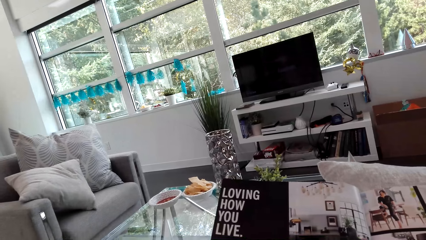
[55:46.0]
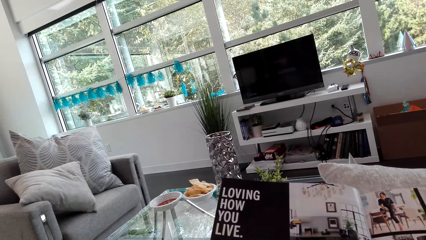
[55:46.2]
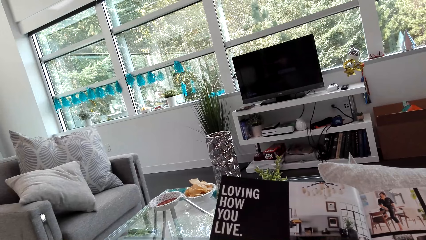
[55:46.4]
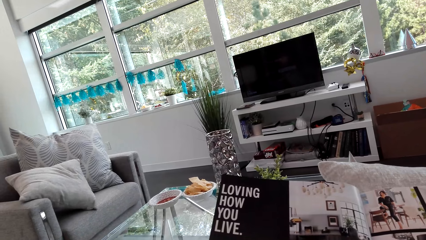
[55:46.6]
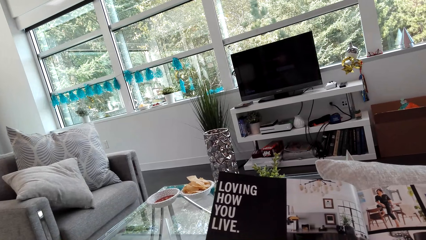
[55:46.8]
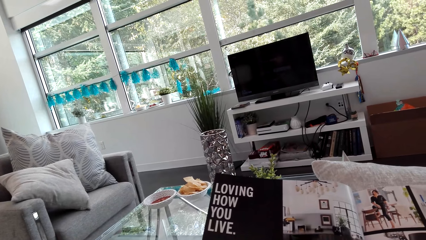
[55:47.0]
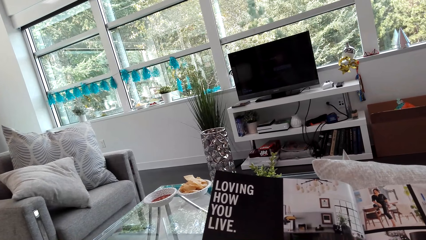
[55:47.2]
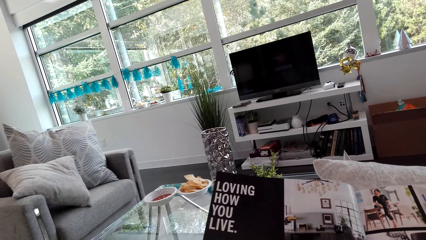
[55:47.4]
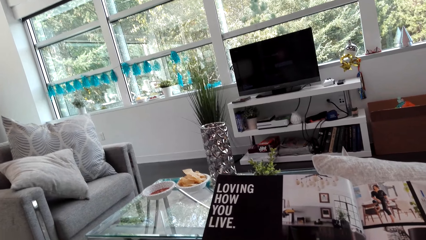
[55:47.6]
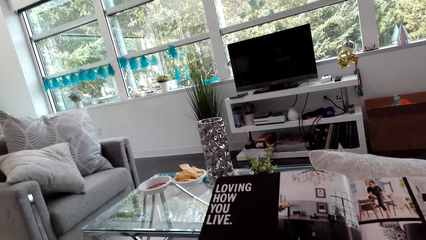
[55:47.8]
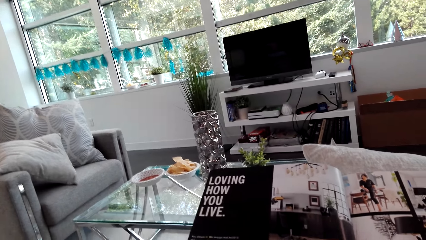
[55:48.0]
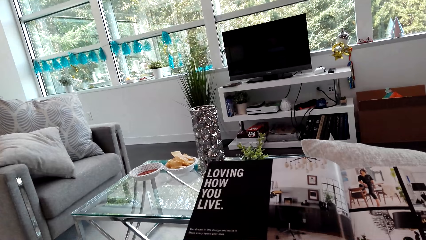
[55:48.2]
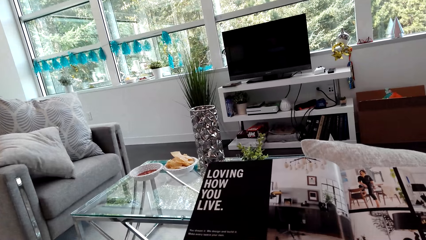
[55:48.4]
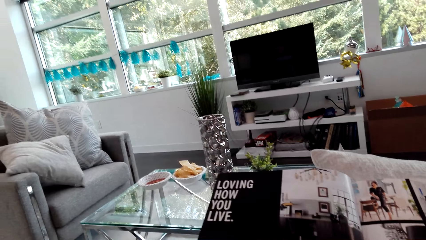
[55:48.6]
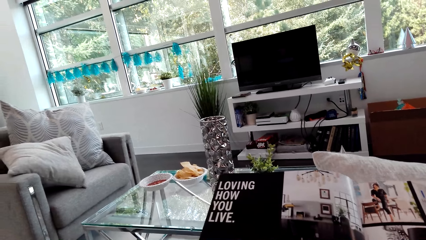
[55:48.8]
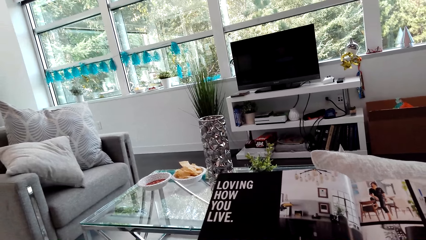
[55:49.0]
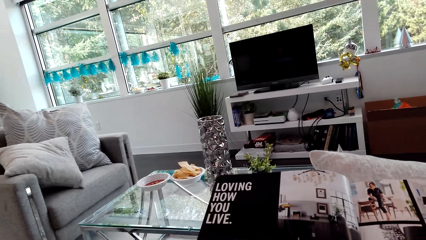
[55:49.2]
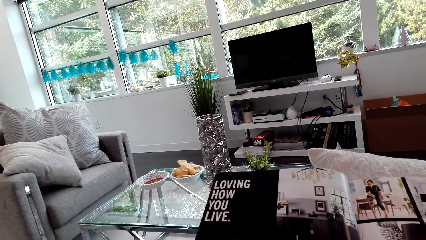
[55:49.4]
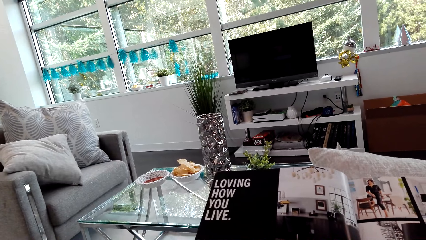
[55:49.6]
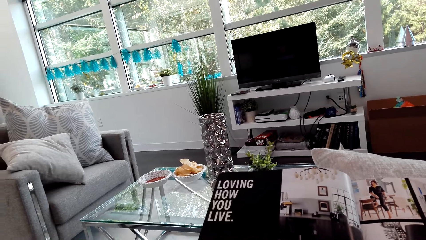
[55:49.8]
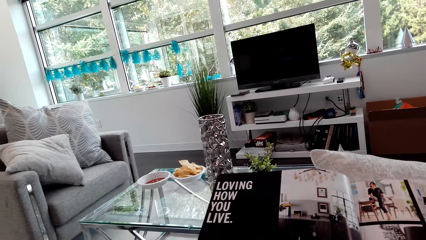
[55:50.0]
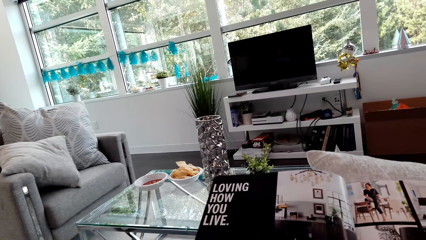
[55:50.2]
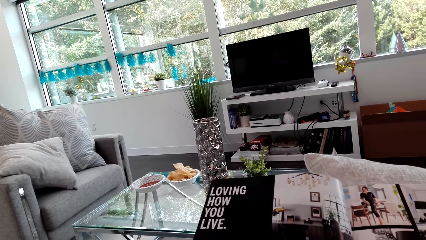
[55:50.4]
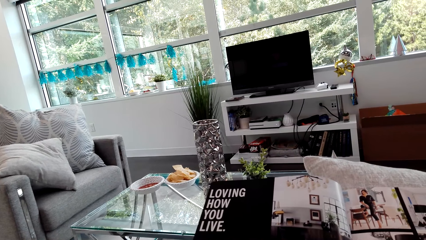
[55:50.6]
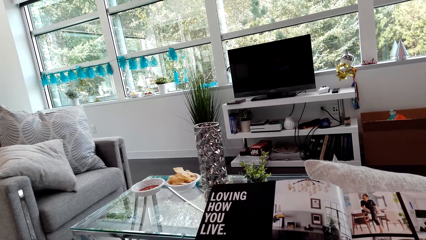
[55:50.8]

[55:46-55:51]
The camera wearer reads a book.

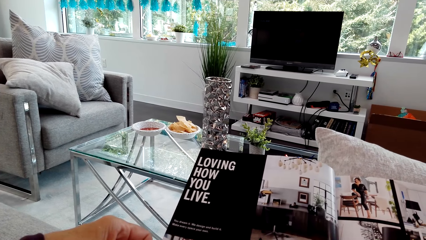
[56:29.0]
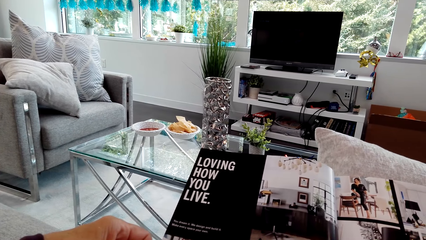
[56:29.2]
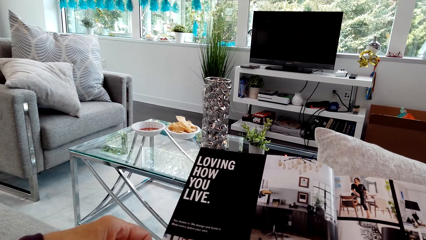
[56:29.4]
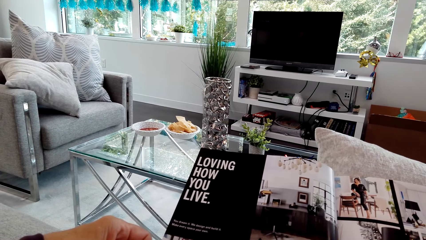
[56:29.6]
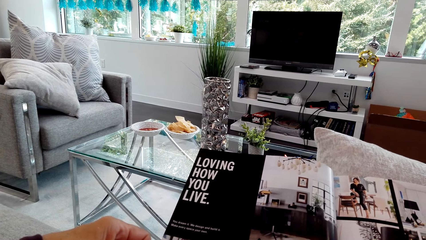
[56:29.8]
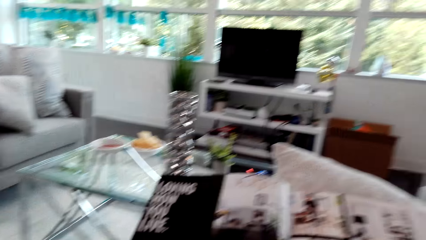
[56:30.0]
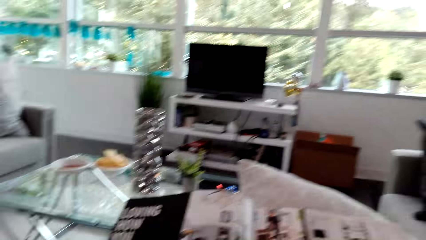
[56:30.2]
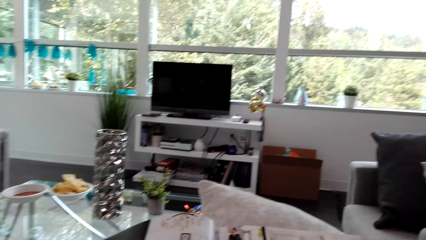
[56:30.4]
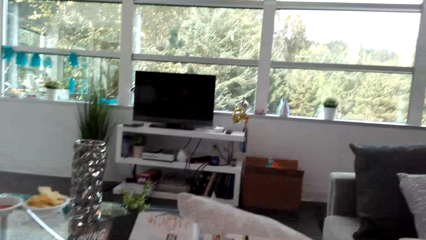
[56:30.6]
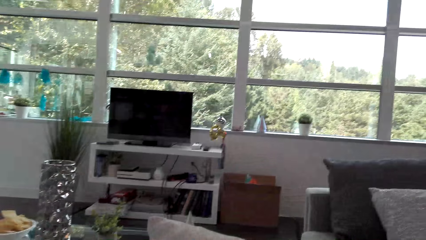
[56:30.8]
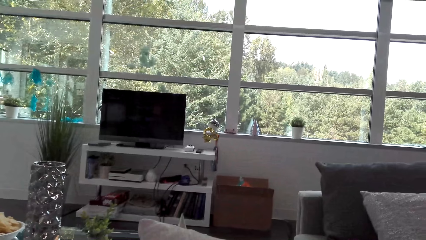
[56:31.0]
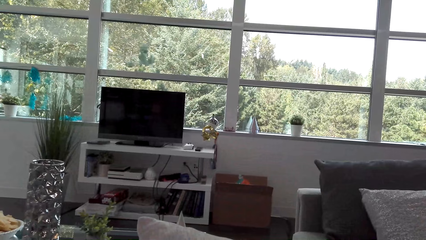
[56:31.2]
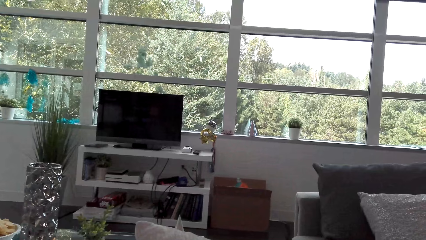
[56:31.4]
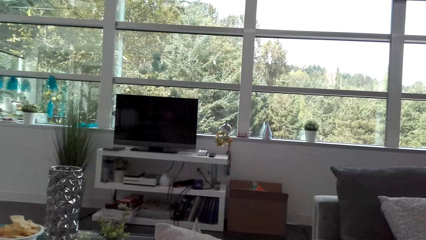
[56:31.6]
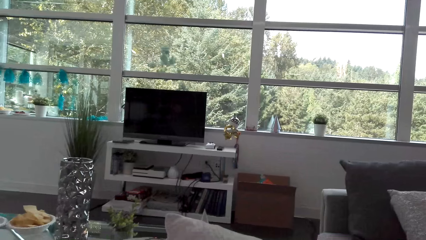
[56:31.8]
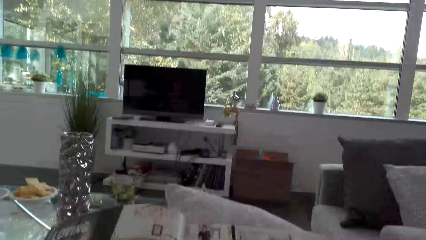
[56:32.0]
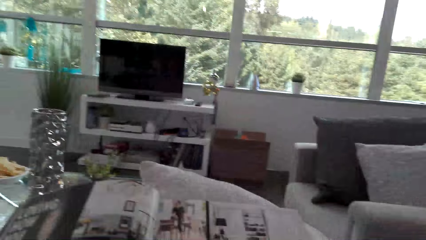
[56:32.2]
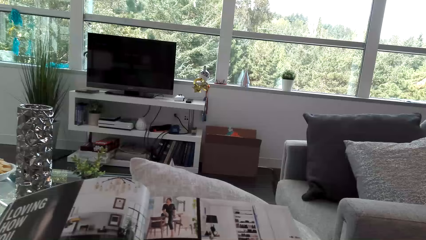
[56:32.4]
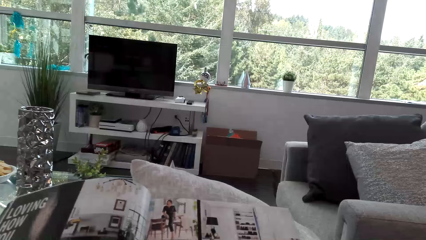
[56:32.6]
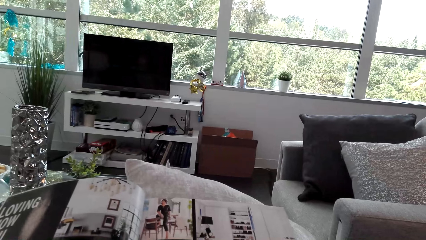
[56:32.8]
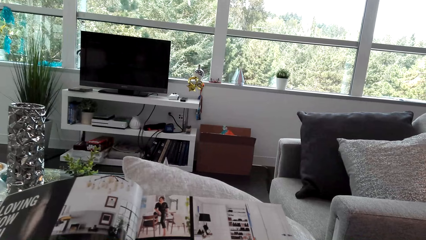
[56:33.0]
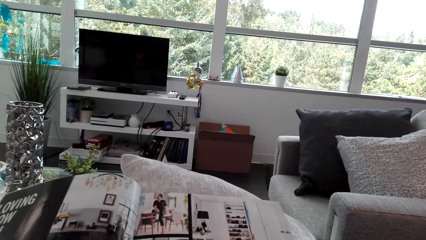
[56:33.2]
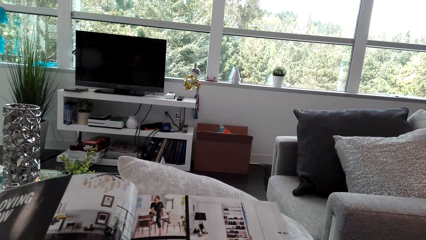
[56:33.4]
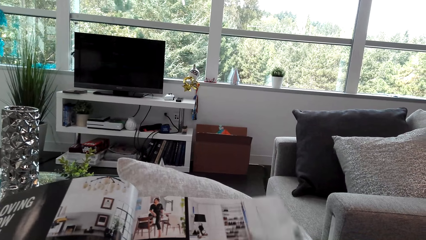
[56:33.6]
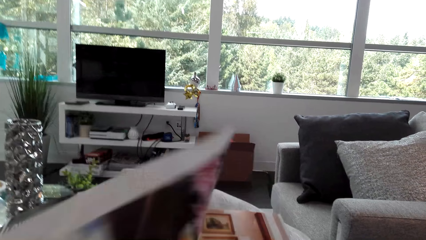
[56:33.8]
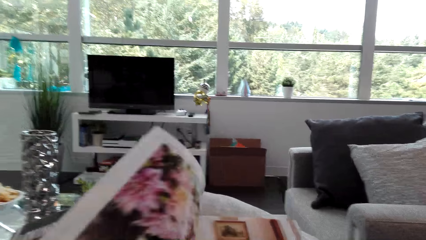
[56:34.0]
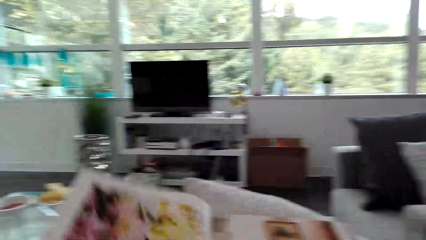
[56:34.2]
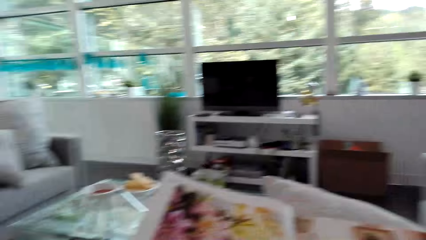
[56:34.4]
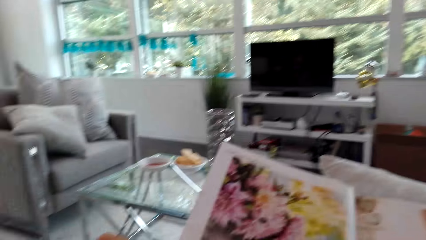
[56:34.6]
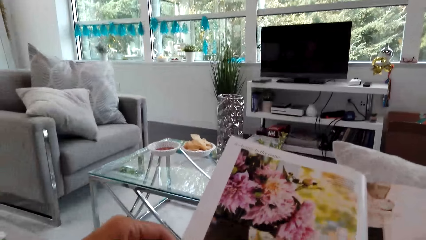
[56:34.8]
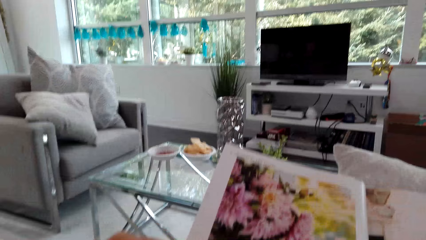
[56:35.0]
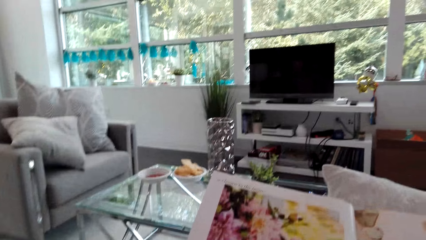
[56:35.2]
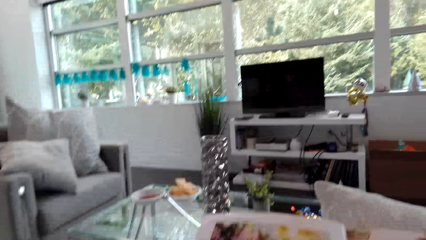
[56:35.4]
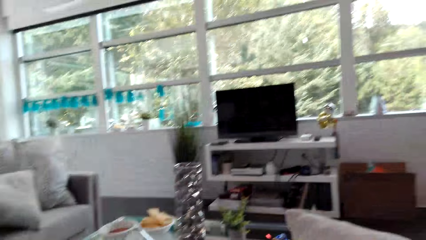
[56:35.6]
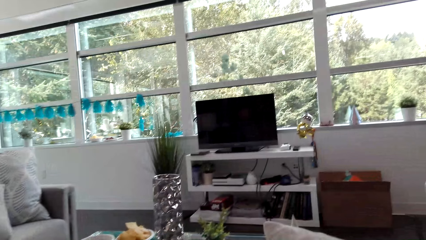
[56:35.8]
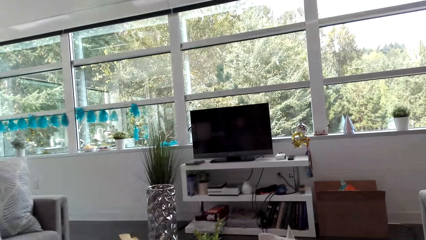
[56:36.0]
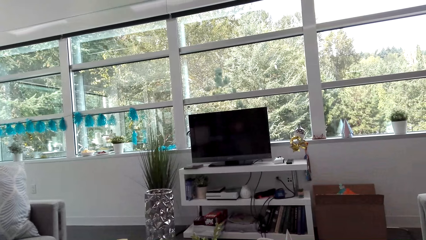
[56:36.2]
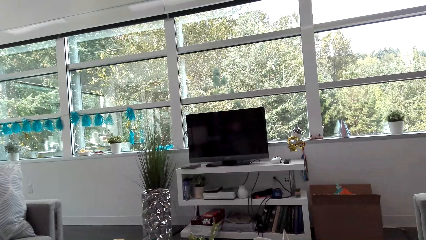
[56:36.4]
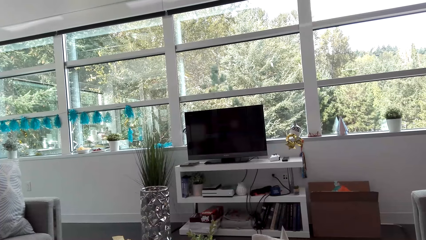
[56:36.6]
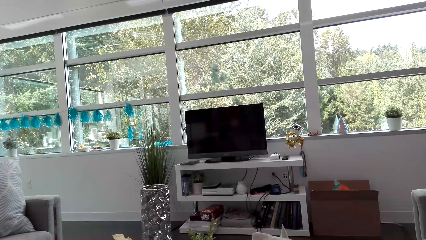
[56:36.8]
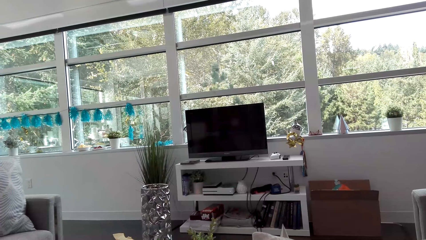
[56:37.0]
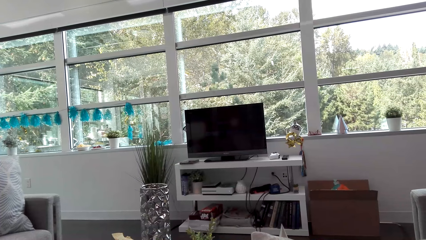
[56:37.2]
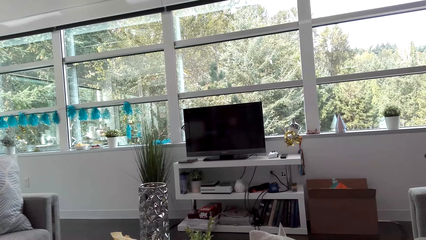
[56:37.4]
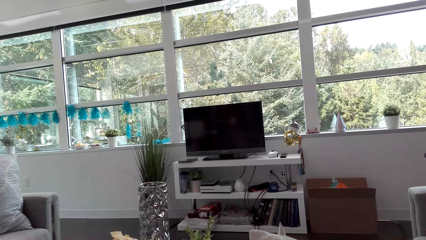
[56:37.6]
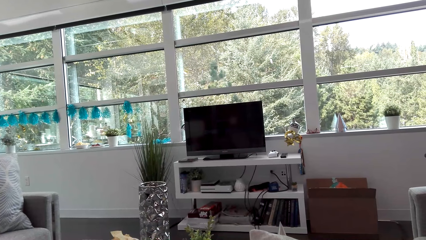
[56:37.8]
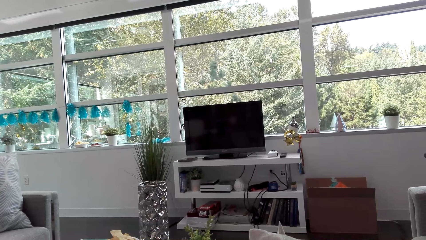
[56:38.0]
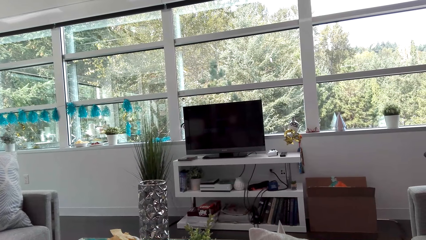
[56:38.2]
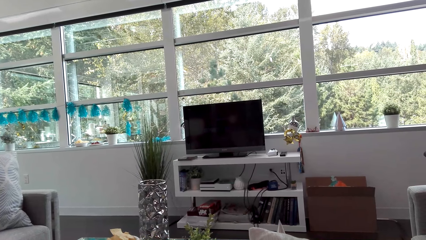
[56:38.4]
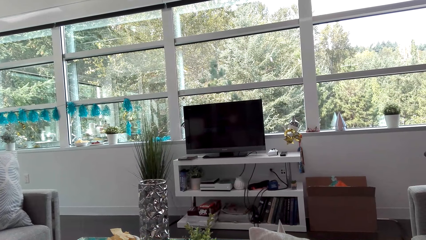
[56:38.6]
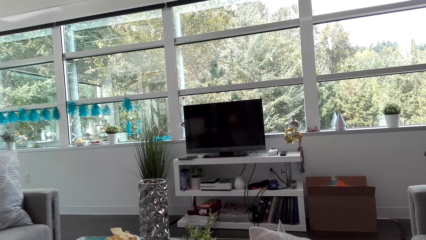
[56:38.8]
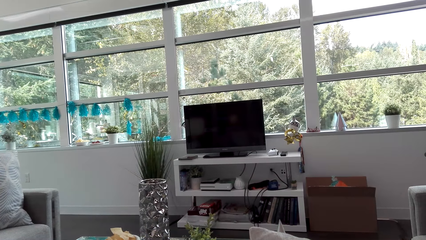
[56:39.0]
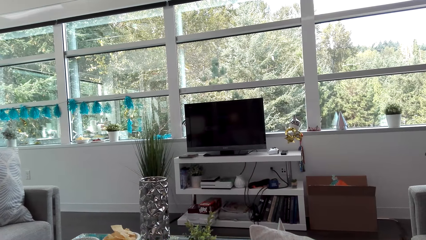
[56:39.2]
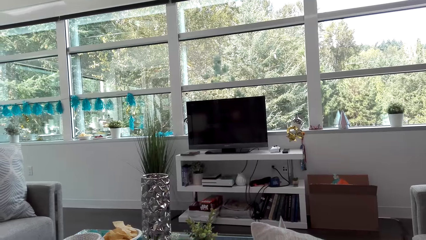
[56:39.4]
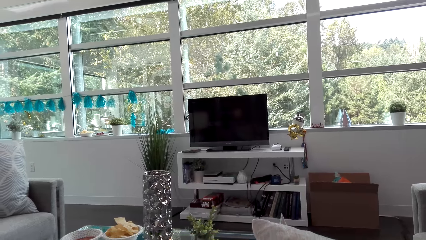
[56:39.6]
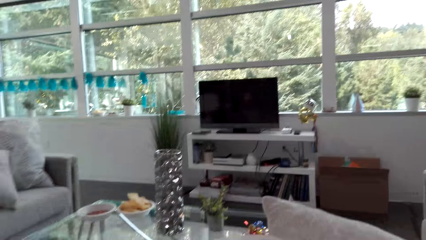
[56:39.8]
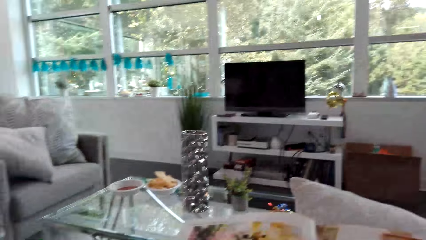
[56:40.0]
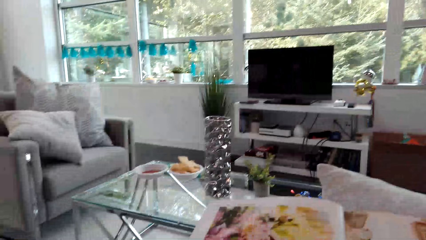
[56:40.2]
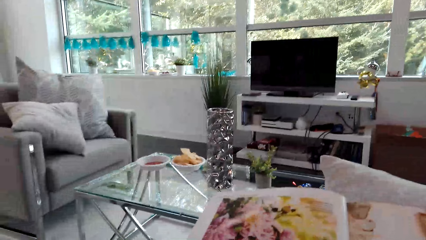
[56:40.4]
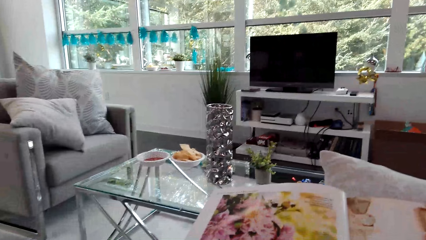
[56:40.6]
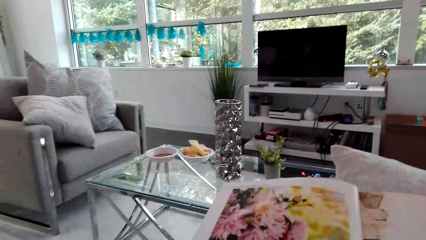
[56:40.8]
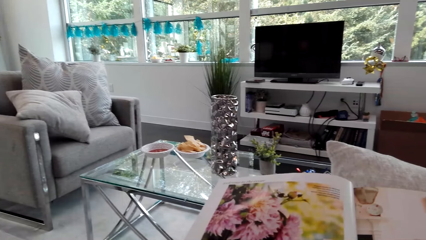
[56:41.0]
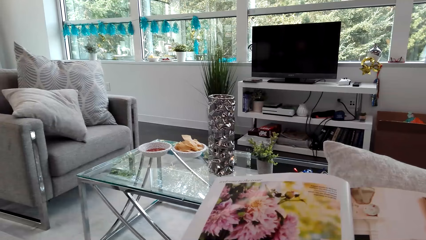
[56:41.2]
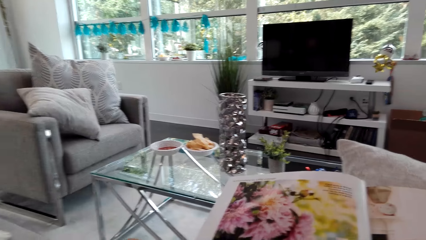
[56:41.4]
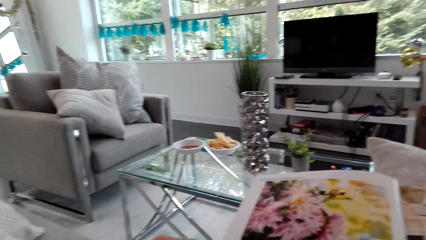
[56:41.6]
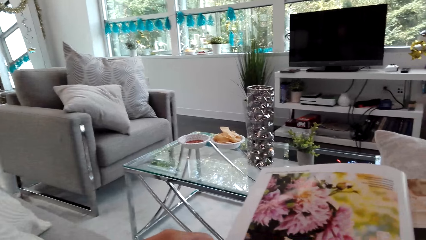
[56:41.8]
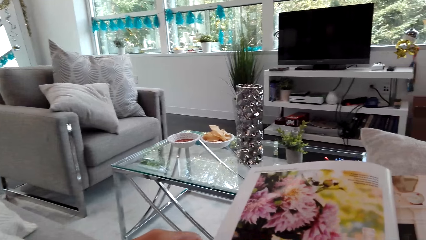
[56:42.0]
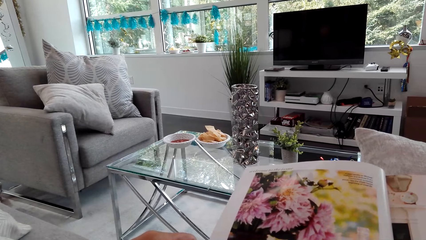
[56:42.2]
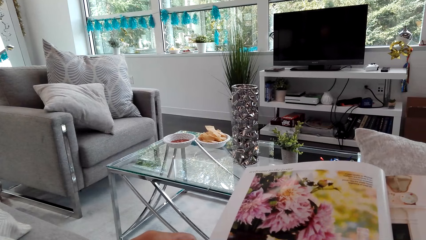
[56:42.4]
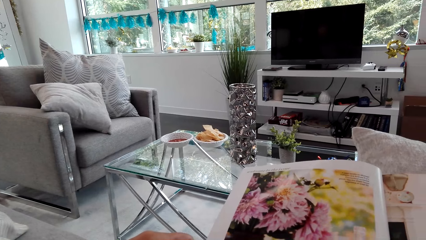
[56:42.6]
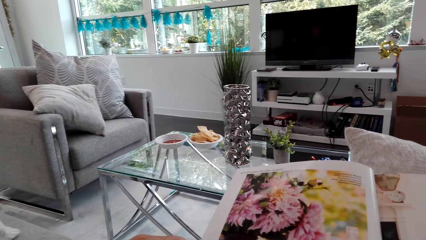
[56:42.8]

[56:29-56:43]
The camera wearer looks around. They read a book. They turn a book page. They read the book. They look around. They read the book.
